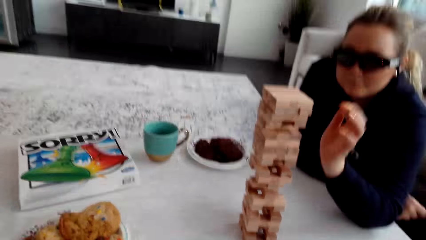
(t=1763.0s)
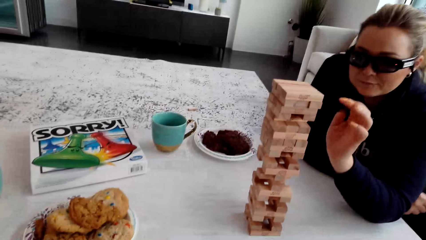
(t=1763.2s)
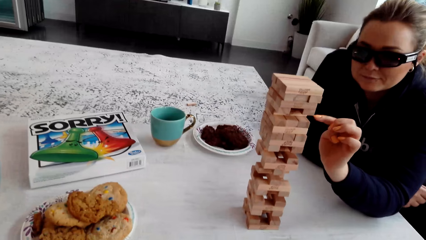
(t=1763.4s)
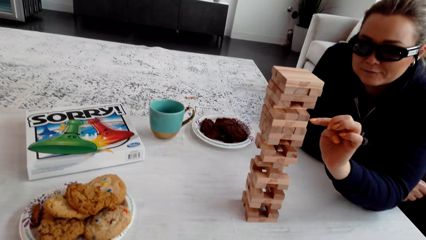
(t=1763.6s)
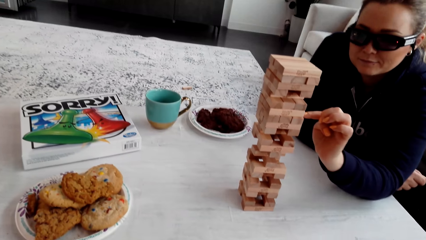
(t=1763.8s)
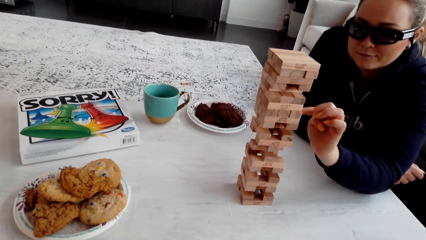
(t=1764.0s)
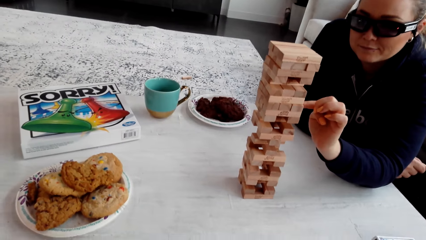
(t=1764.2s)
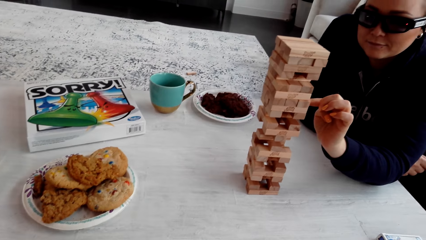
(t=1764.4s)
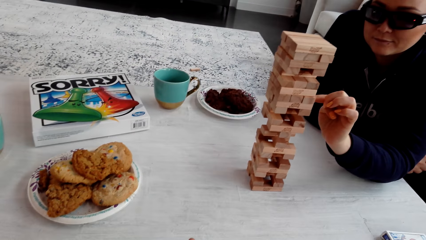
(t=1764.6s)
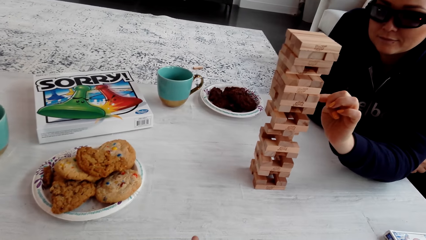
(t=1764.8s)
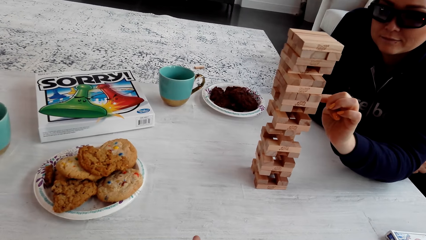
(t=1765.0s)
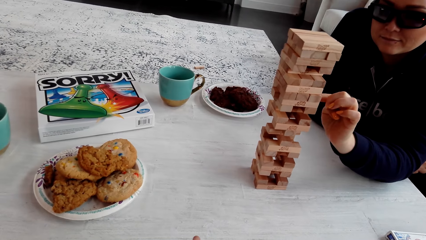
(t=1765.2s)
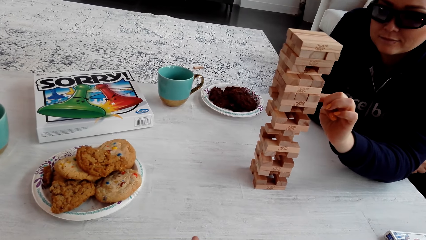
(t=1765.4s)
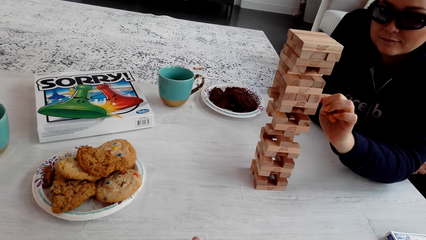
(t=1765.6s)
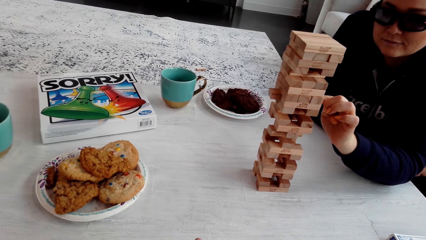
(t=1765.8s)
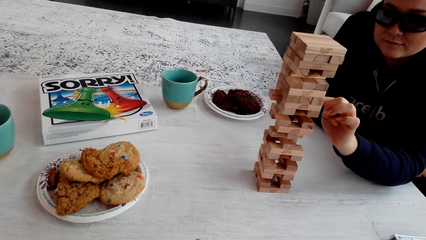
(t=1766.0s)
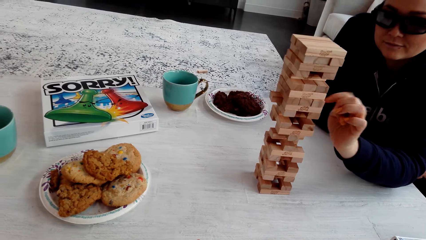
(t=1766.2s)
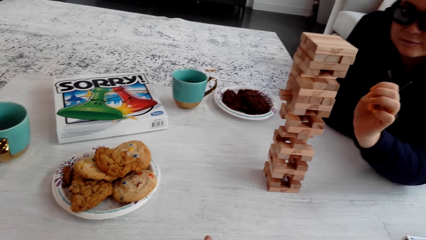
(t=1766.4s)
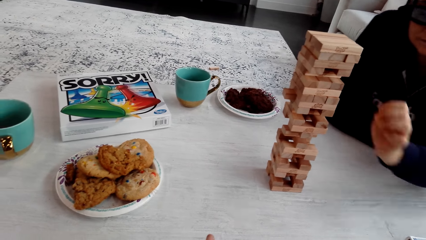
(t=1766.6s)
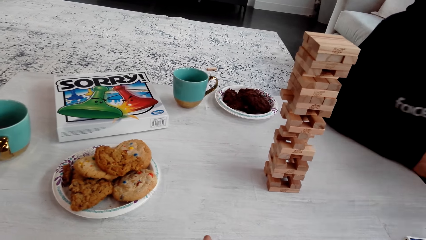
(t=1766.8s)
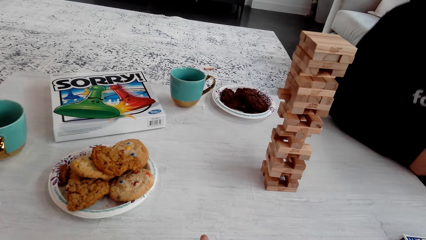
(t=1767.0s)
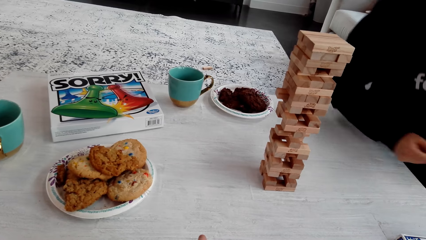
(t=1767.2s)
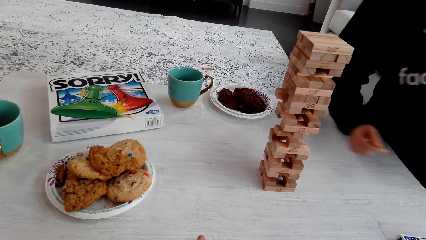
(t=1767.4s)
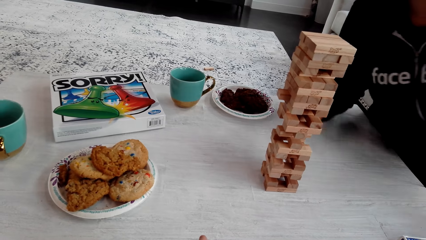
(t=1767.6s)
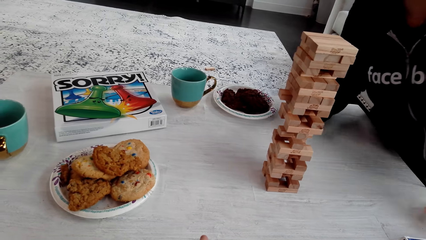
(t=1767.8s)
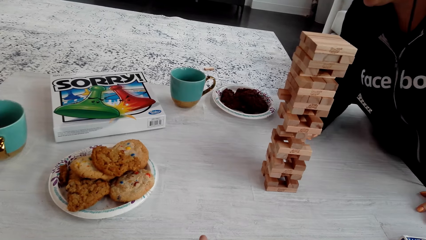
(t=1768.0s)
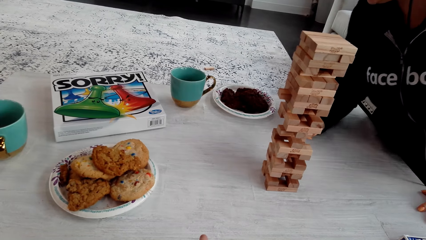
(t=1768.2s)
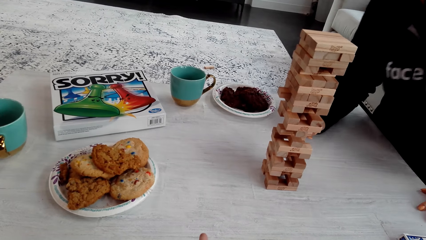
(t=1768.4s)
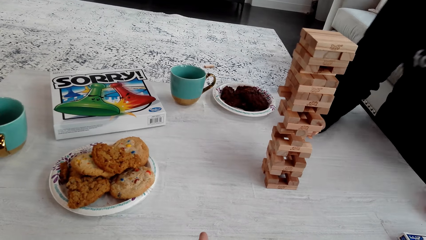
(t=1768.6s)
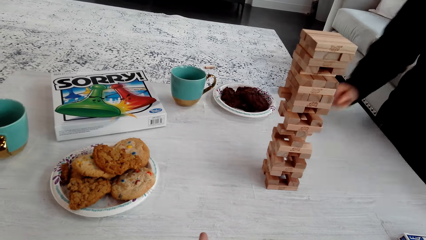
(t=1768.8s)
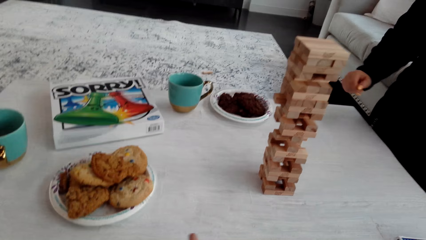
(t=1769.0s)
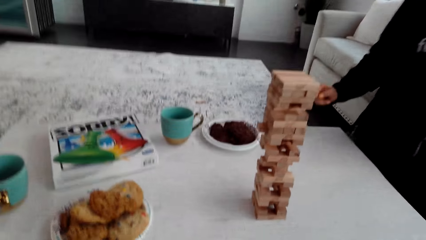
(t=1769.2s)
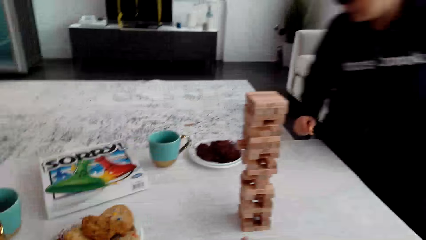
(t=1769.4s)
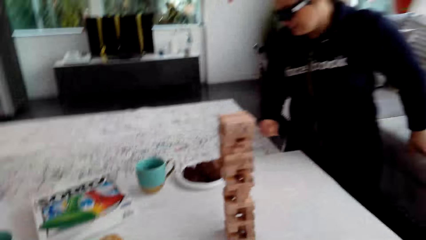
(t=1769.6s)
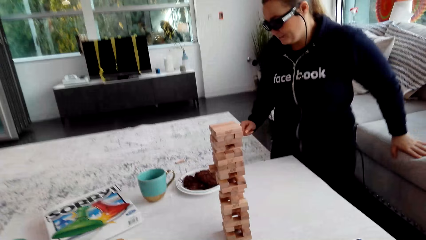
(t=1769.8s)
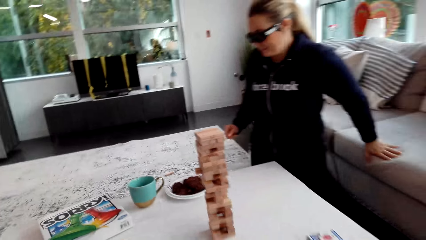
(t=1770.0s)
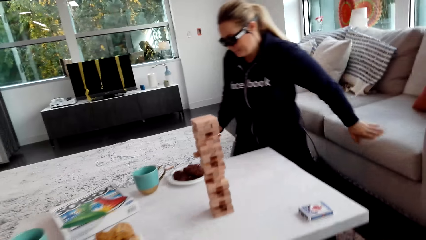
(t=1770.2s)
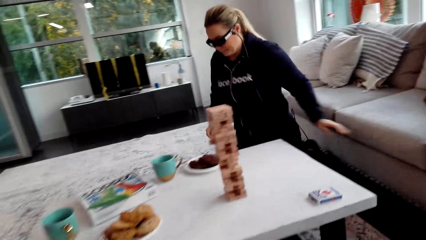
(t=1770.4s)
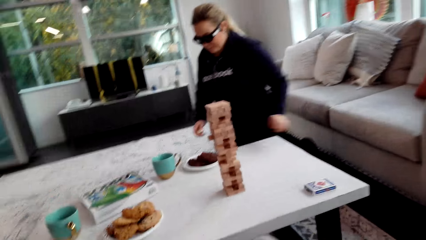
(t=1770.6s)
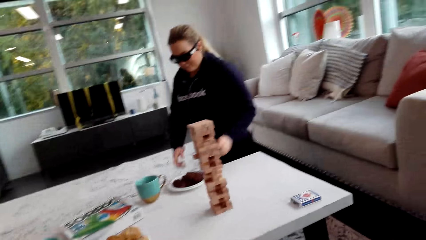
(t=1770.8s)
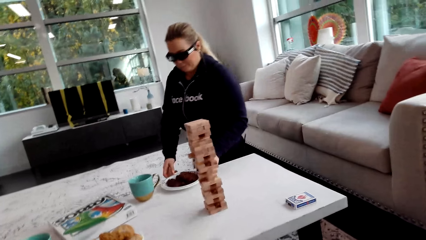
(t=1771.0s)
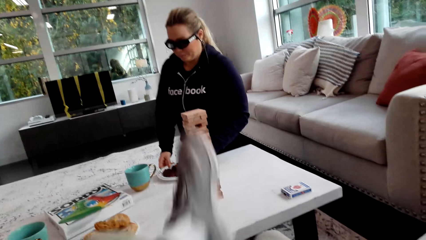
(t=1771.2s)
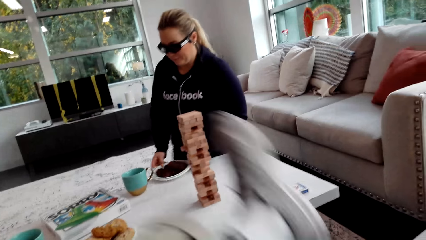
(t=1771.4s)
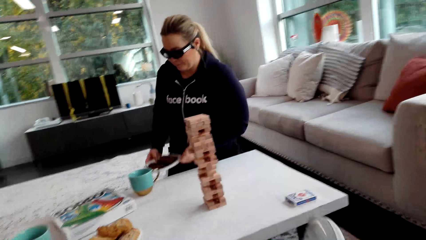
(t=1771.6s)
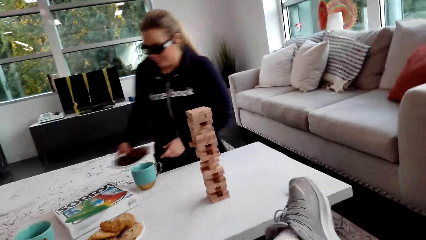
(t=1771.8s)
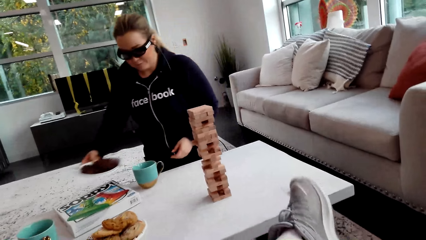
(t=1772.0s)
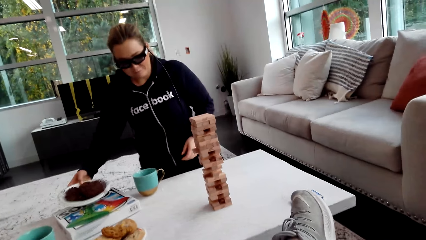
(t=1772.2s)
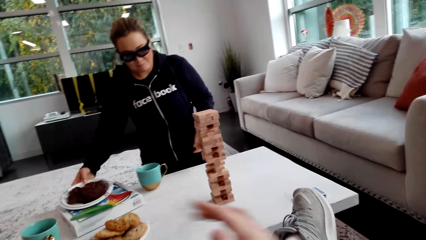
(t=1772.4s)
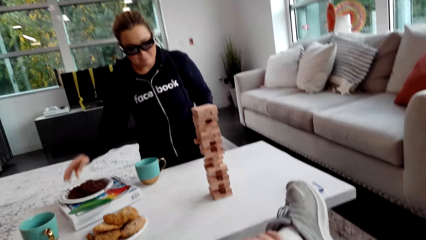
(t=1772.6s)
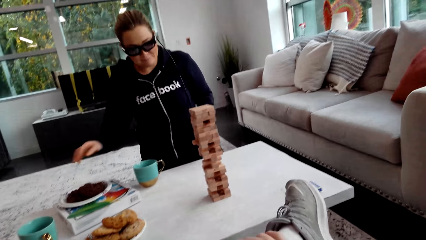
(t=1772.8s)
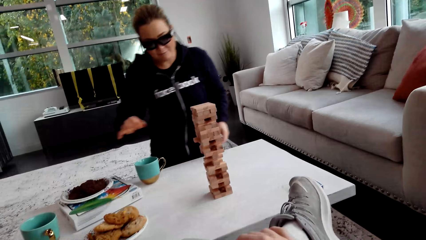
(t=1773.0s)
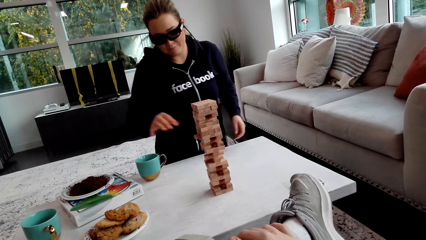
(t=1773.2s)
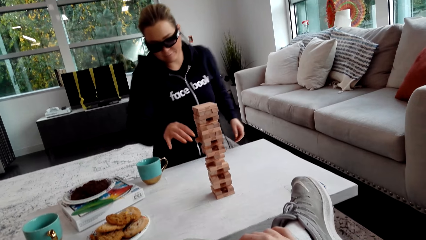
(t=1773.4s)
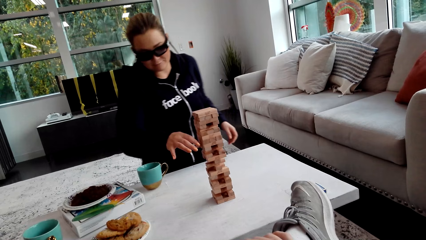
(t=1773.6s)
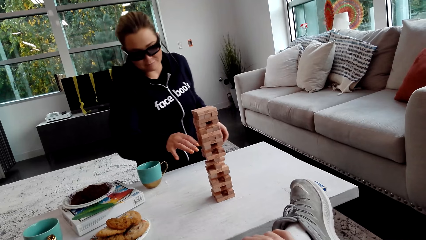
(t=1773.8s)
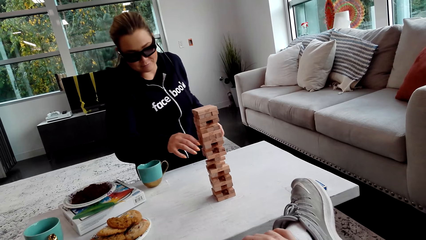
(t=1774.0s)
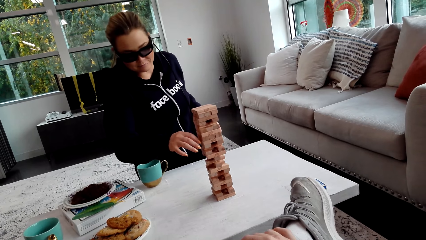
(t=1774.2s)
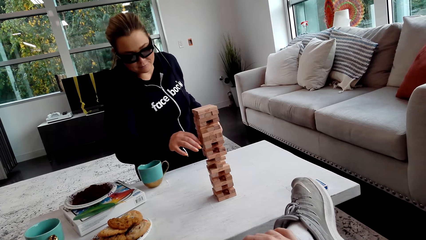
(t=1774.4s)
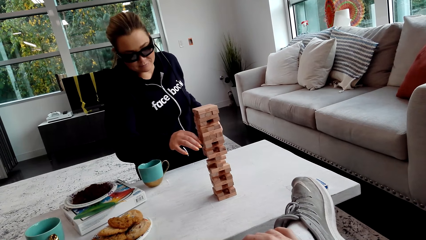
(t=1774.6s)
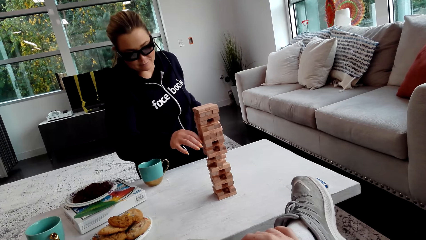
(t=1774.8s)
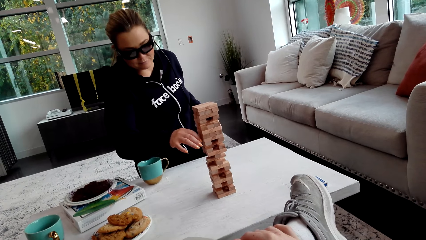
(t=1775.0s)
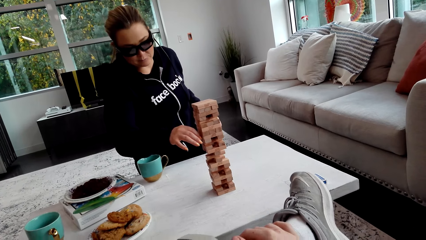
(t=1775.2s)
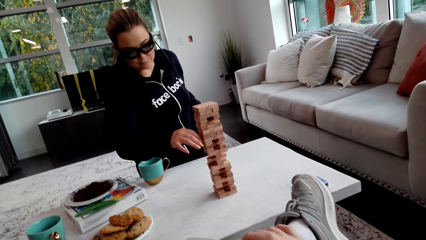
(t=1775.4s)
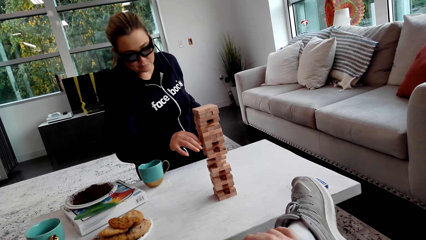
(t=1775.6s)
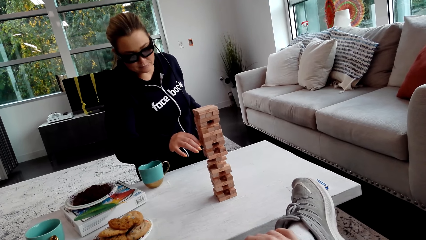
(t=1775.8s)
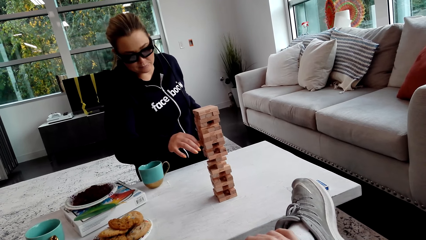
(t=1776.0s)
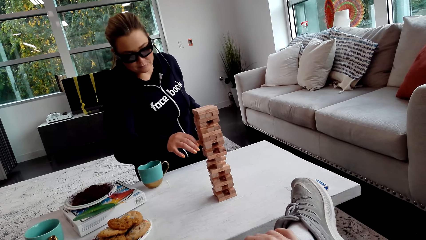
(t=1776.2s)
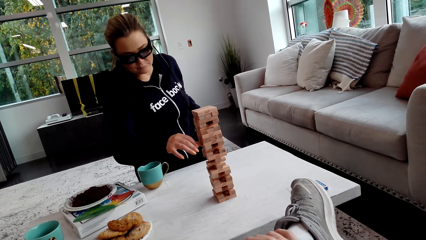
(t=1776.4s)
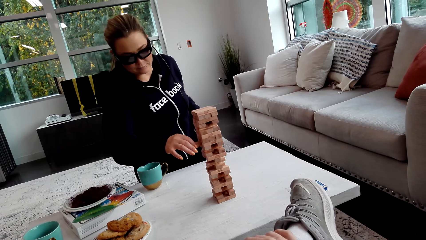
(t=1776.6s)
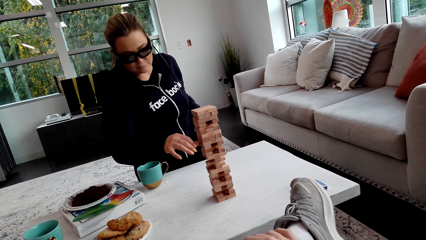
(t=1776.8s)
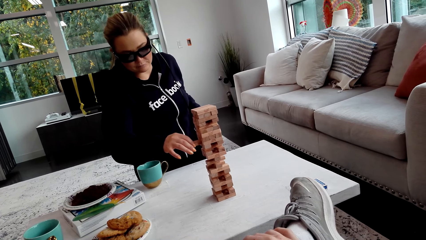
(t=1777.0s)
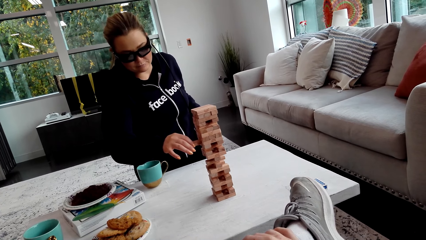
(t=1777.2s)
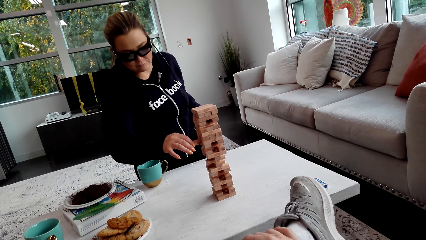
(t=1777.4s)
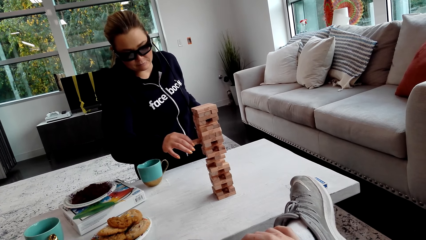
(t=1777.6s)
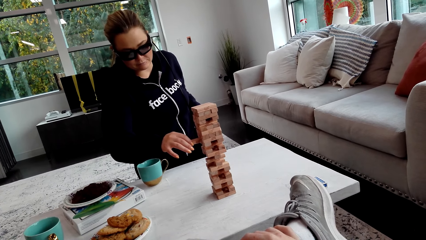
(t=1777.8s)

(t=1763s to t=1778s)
A woman removes a piece of jenga block. The woman plays. The woman pushes the wooden jenga piece with her left hand finger. The woman looks at the jenga. The woman crawls. The woman picks up a plate of cookies with both her hands. The woman puts the plate on the table with her right hand. The woman removes the wooden jenga piece with her right hand.
